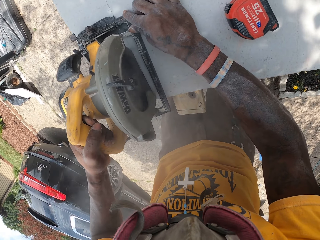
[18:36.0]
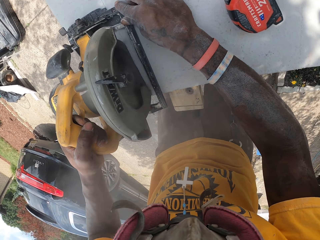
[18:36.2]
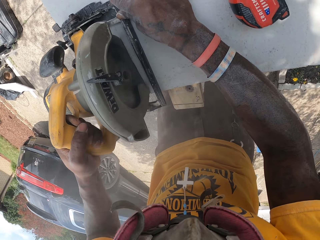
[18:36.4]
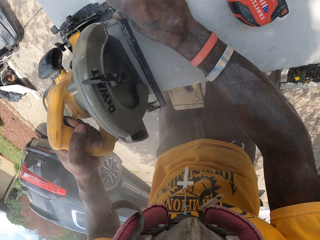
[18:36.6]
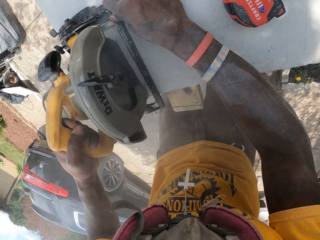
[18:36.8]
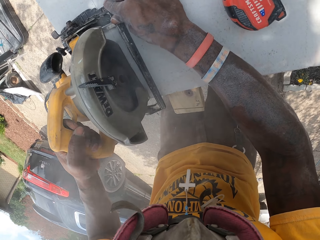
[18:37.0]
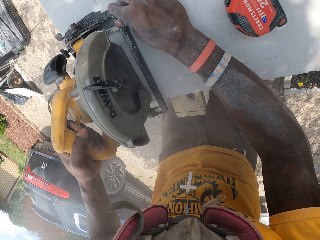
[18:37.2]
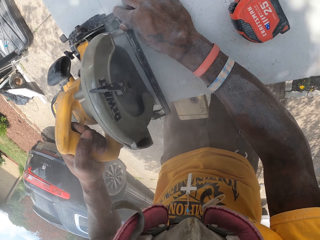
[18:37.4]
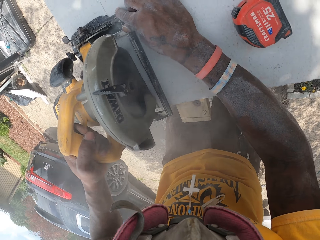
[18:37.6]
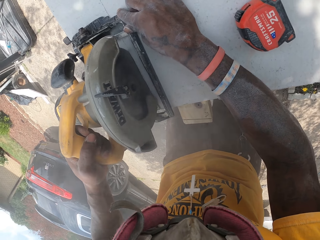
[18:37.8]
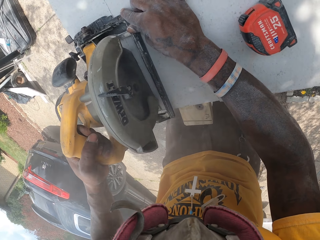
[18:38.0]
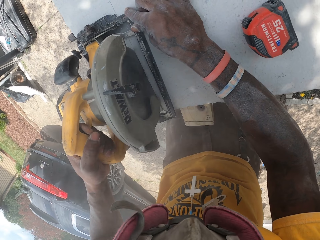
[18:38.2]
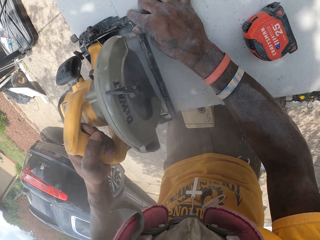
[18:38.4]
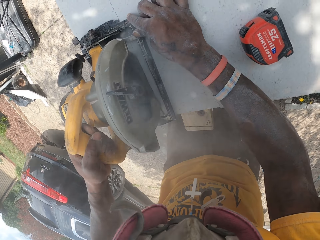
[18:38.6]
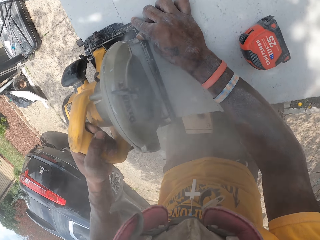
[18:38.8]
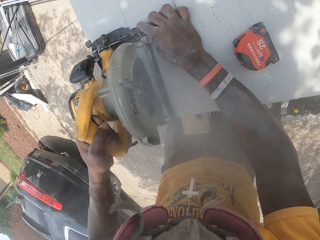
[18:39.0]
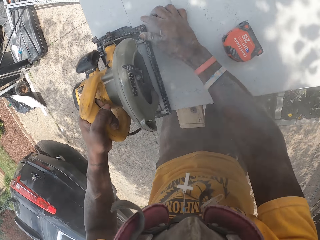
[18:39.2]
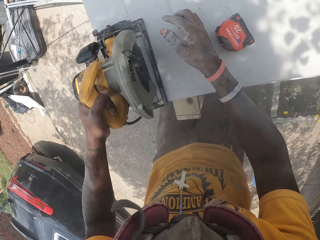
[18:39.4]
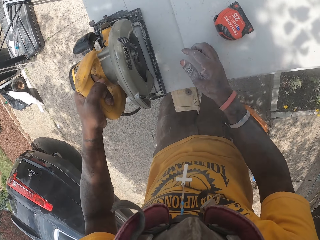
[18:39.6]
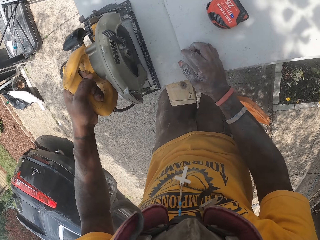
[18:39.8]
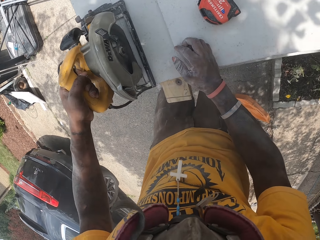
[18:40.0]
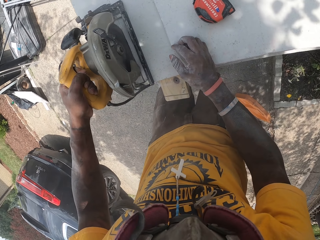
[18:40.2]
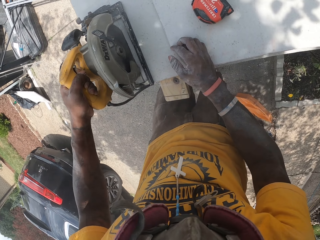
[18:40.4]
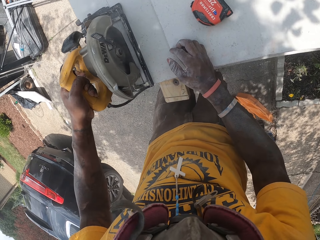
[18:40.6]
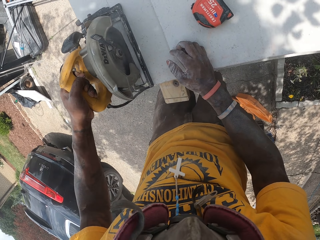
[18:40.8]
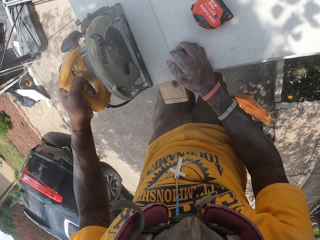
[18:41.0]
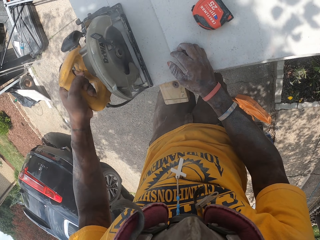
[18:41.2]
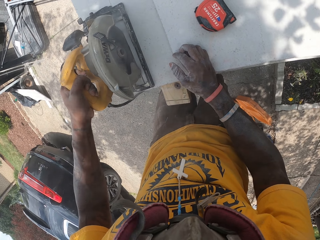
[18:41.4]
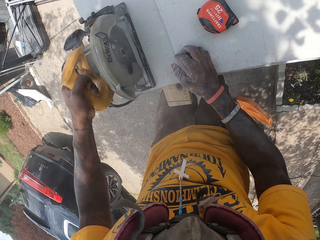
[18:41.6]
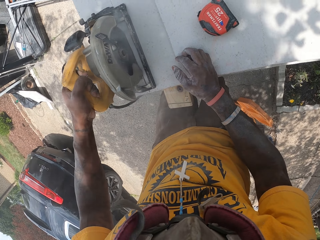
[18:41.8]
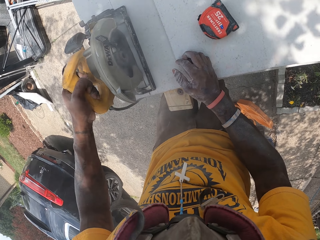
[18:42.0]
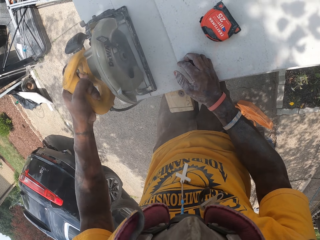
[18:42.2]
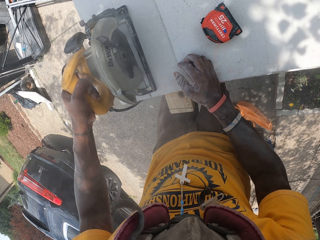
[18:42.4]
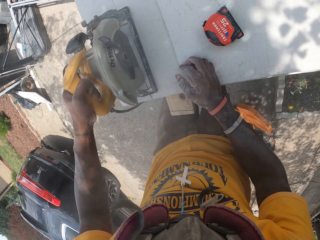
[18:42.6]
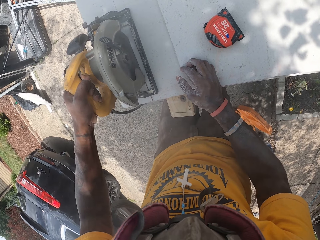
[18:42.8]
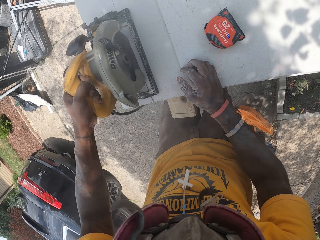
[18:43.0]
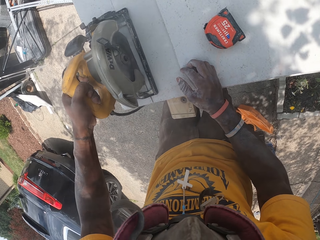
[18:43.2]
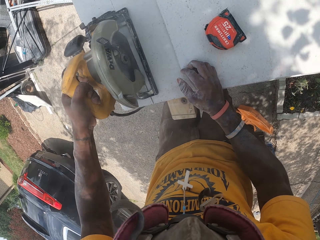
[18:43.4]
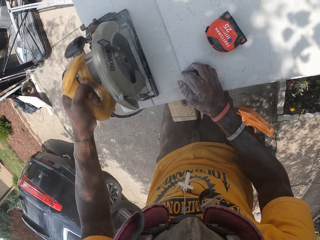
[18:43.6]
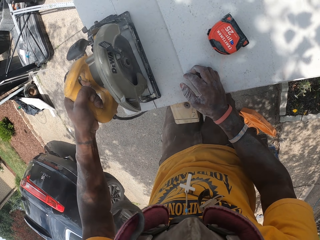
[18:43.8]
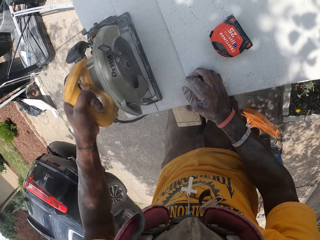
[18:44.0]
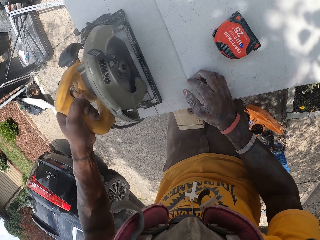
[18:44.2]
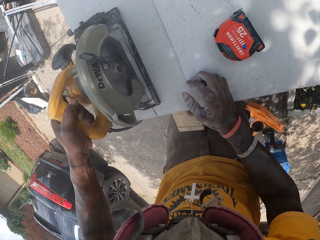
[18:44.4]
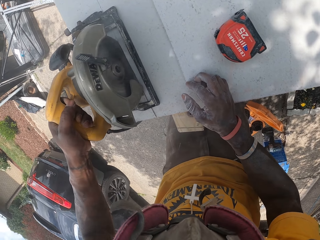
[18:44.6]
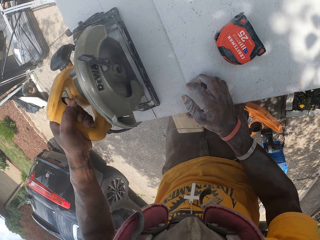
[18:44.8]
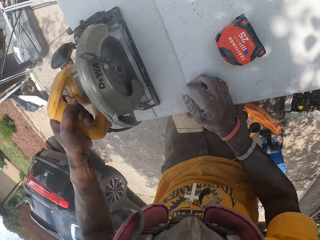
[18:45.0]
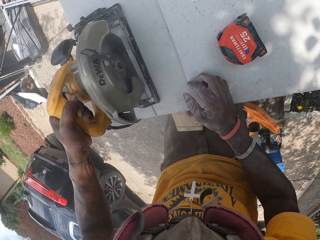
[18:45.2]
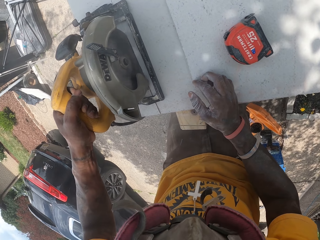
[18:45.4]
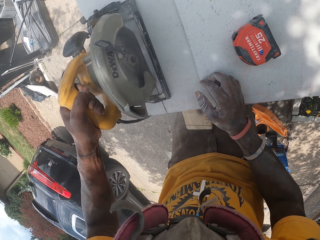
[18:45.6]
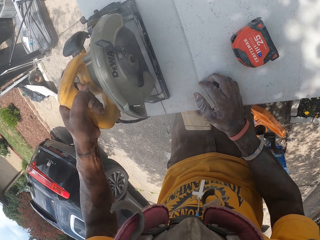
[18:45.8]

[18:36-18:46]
The camera wearer removes the hand from the chop saw. They rest the hand on the board.

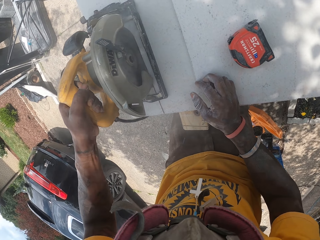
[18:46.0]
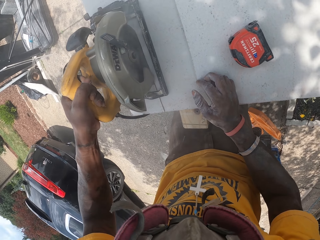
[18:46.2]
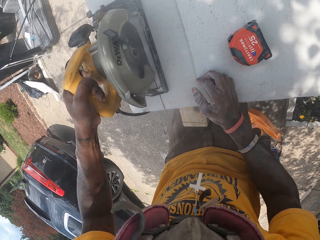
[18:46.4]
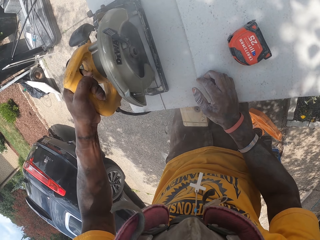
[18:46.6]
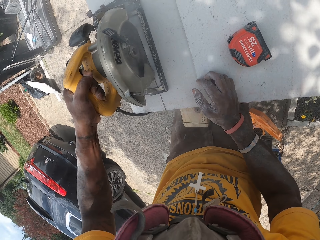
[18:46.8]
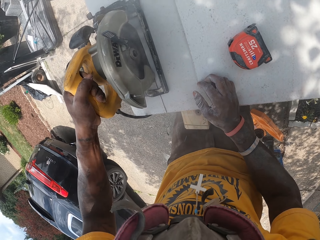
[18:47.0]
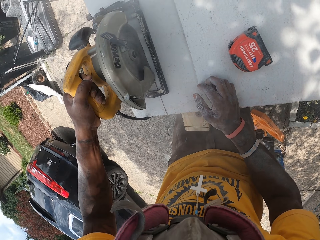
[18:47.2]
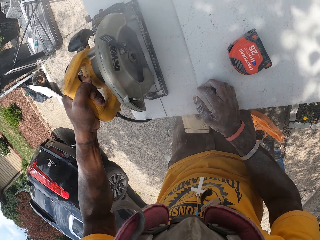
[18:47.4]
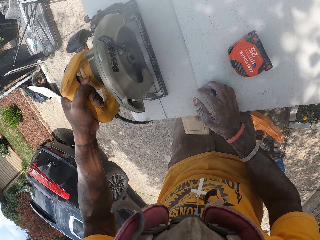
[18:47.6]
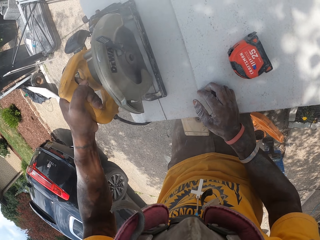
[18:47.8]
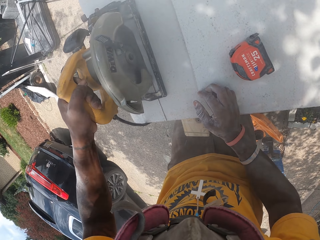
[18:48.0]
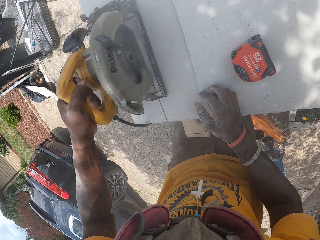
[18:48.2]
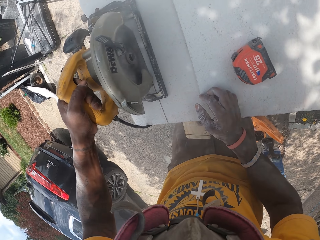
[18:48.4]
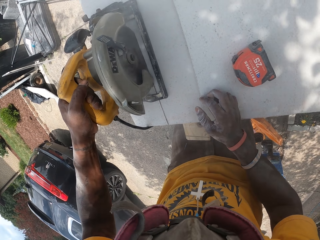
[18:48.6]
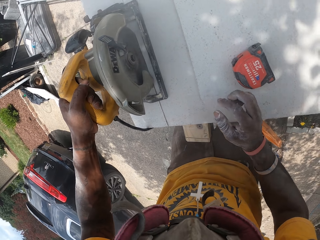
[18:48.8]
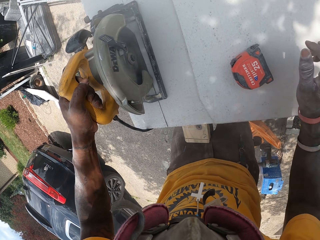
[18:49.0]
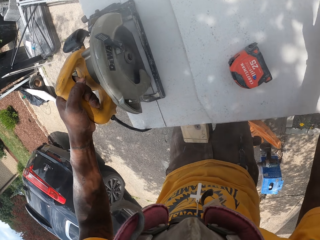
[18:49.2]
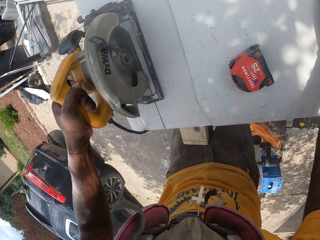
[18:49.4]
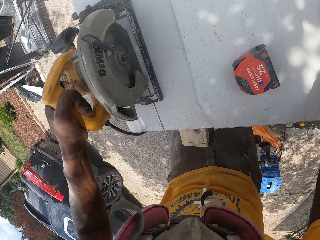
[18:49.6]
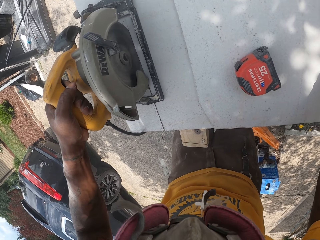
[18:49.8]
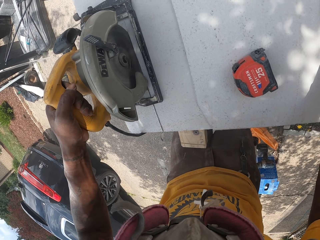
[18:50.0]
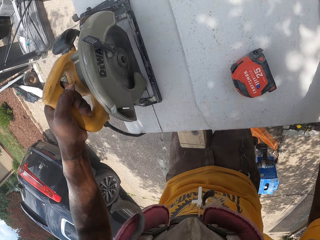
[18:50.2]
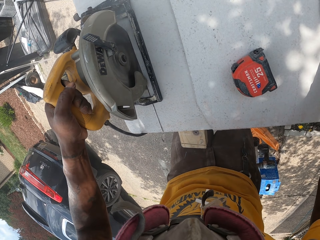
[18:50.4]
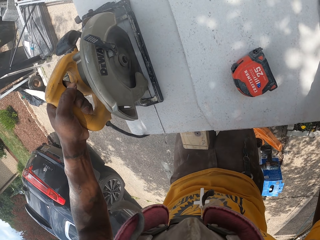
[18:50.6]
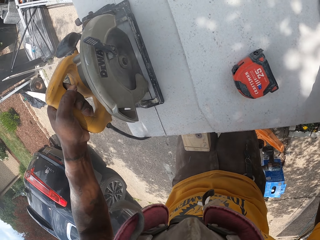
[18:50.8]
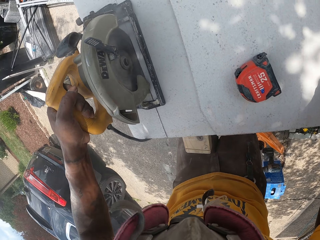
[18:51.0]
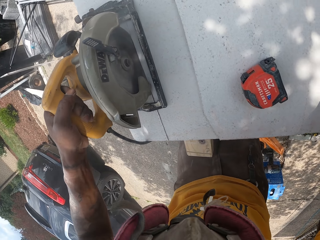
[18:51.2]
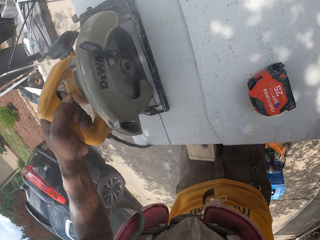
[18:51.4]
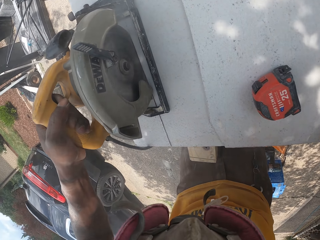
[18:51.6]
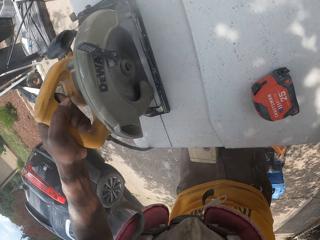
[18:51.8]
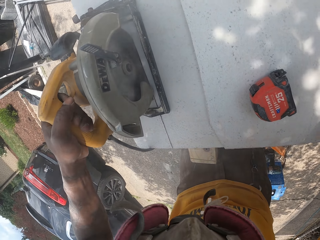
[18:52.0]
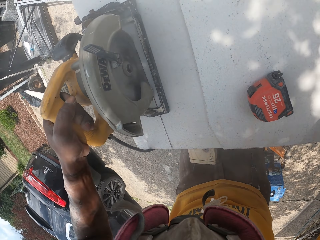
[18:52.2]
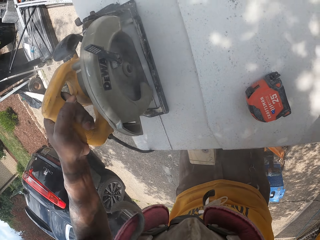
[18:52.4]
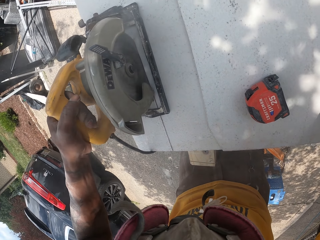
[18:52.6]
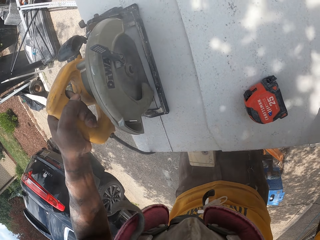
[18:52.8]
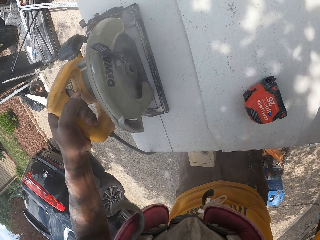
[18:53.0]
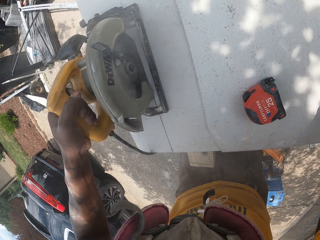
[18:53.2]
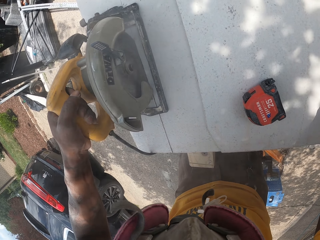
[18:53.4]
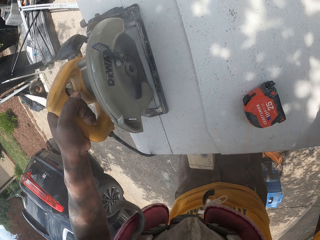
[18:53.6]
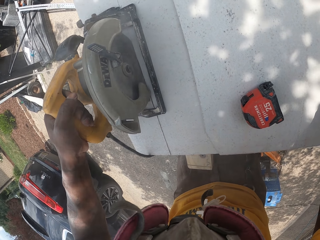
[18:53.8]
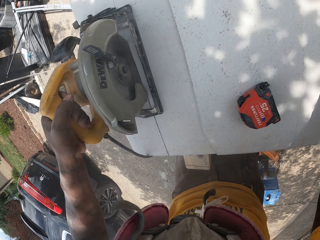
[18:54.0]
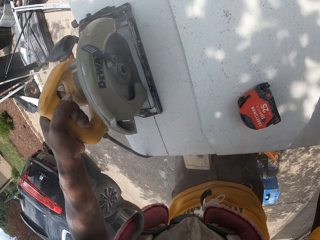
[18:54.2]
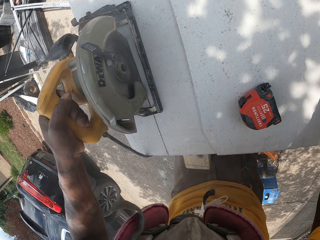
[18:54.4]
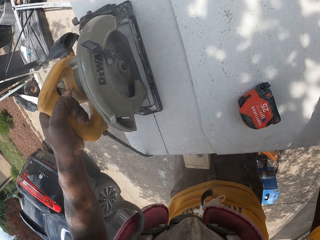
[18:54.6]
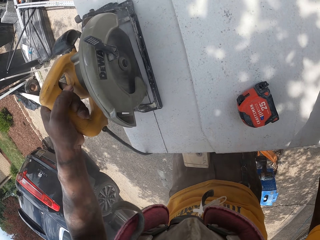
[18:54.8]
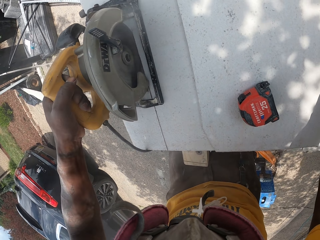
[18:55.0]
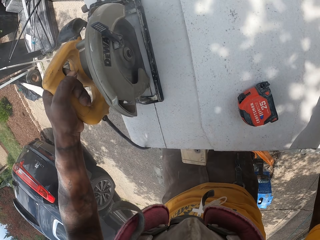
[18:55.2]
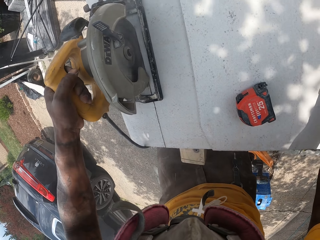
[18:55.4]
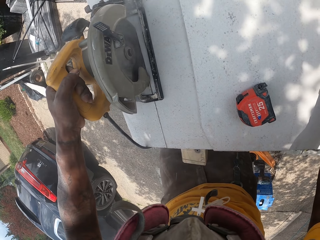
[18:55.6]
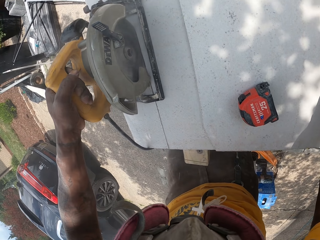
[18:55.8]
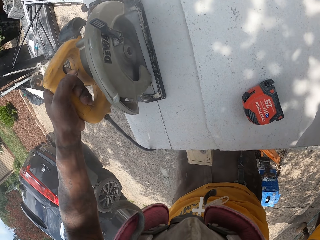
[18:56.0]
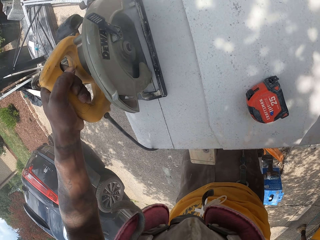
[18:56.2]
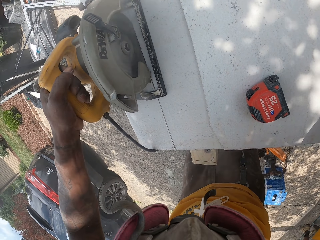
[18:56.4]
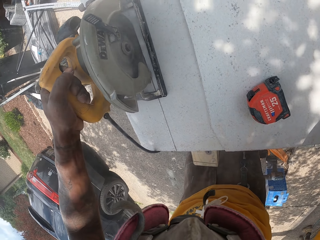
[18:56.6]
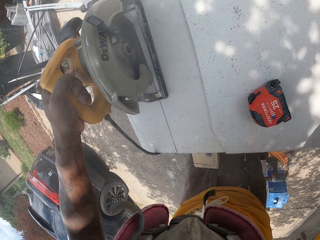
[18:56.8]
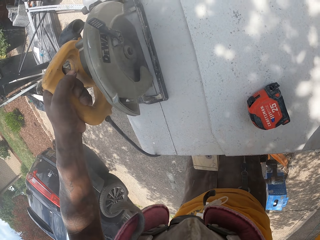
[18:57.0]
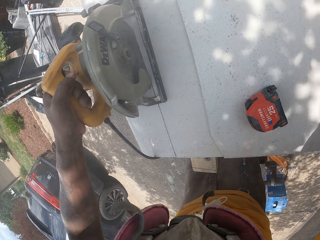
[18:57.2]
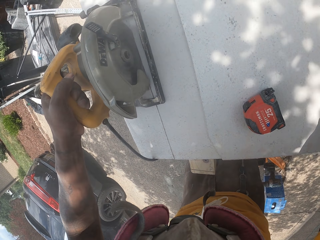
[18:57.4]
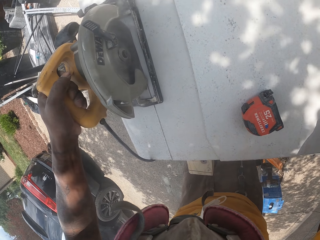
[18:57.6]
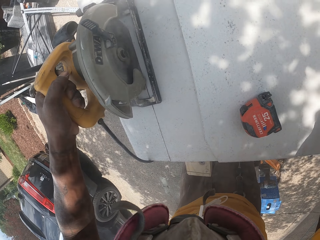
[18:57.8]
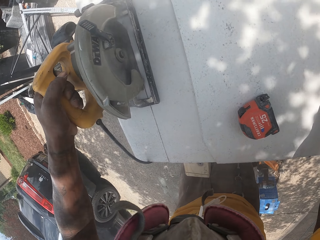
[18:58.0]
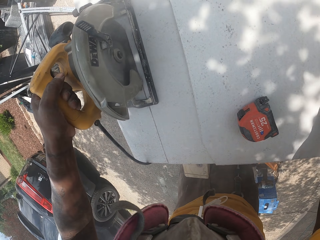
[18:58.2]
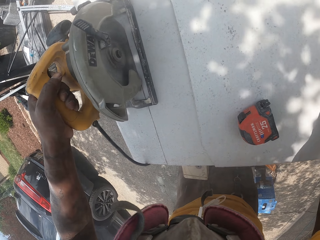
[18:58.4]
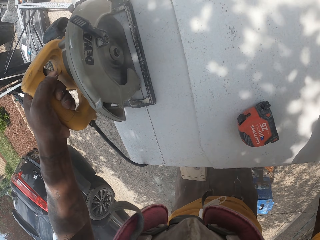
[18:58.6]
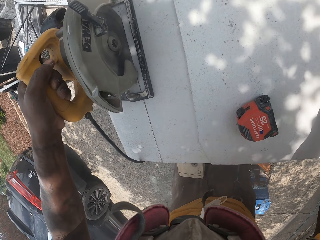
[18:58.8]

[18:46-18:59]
The camera wearer moves the right hand. A man walks on the other side.
